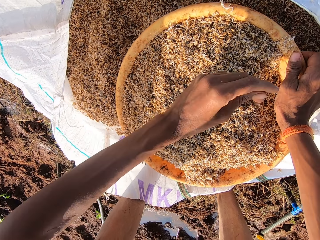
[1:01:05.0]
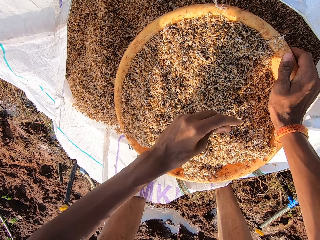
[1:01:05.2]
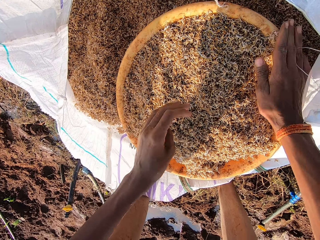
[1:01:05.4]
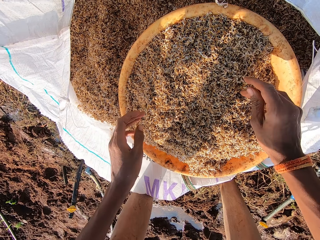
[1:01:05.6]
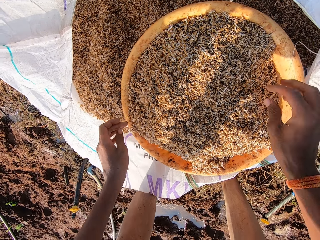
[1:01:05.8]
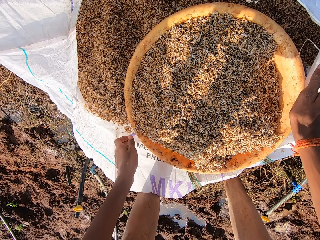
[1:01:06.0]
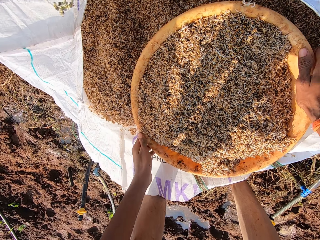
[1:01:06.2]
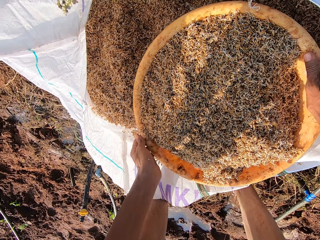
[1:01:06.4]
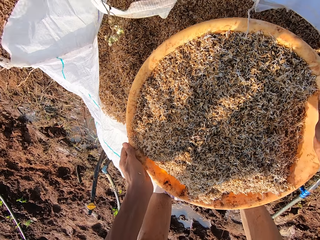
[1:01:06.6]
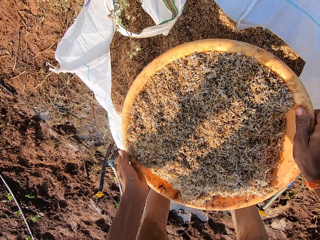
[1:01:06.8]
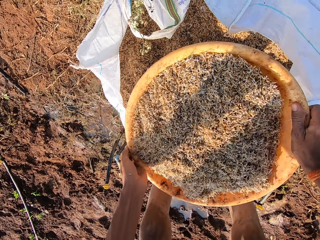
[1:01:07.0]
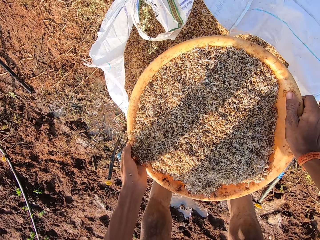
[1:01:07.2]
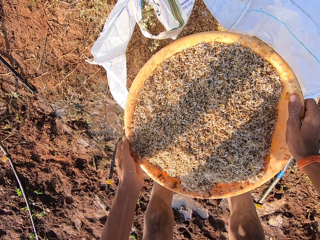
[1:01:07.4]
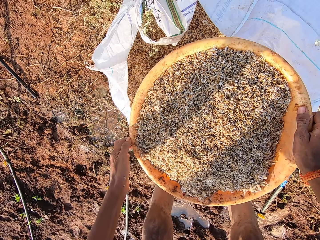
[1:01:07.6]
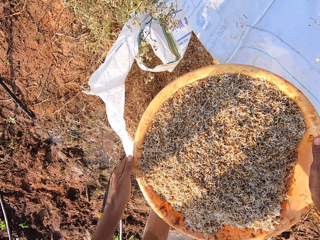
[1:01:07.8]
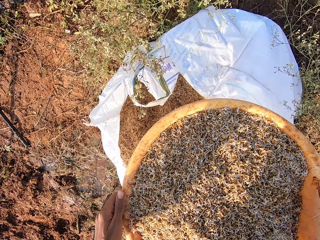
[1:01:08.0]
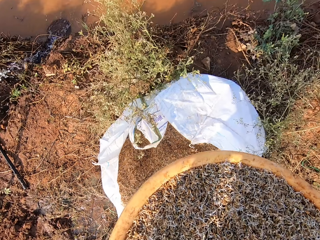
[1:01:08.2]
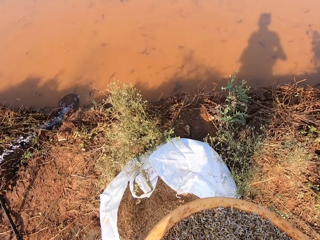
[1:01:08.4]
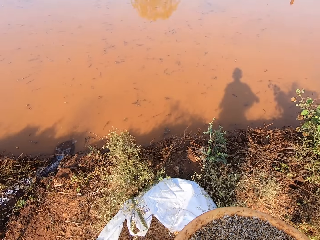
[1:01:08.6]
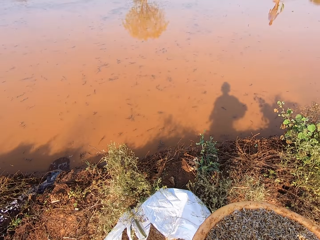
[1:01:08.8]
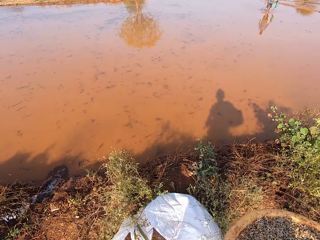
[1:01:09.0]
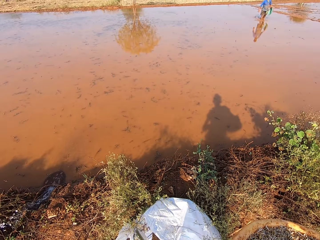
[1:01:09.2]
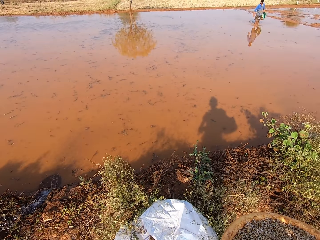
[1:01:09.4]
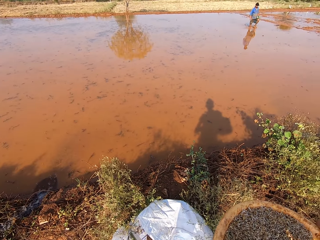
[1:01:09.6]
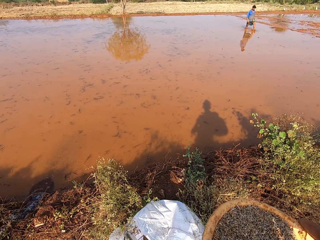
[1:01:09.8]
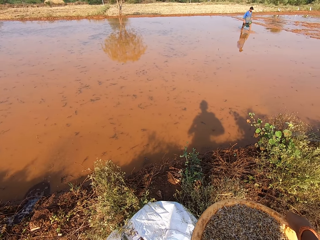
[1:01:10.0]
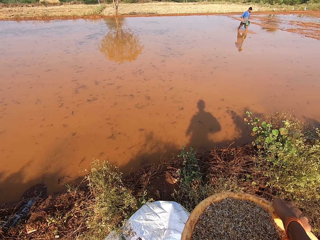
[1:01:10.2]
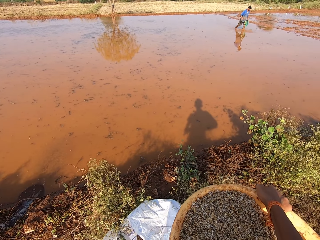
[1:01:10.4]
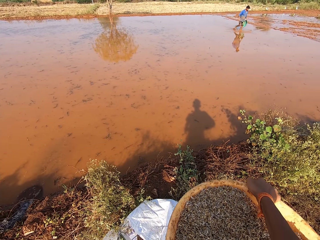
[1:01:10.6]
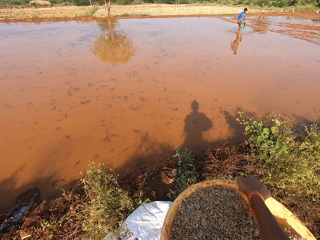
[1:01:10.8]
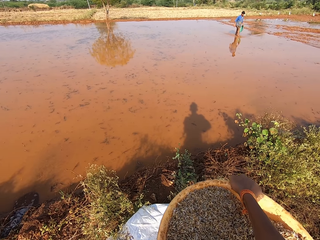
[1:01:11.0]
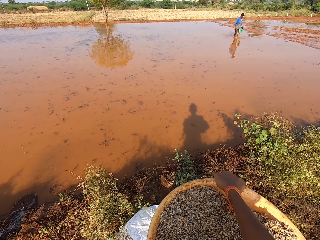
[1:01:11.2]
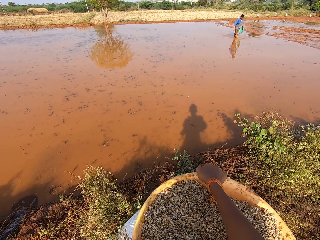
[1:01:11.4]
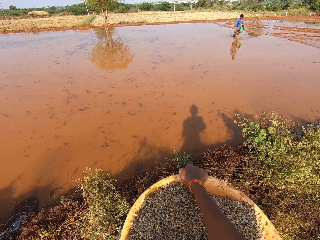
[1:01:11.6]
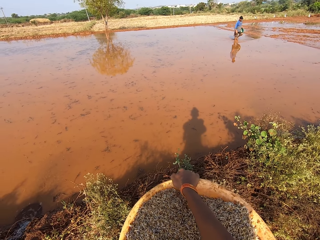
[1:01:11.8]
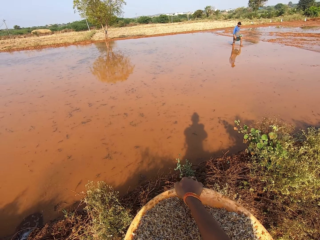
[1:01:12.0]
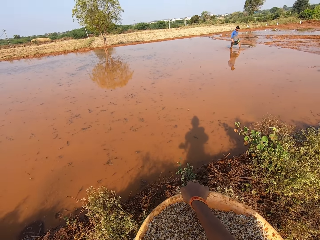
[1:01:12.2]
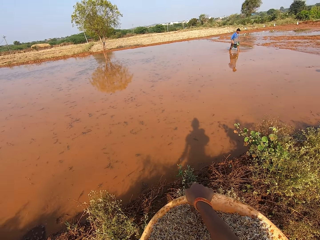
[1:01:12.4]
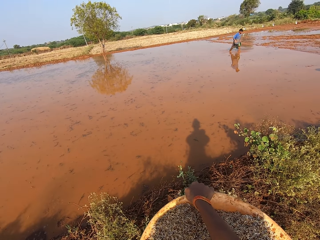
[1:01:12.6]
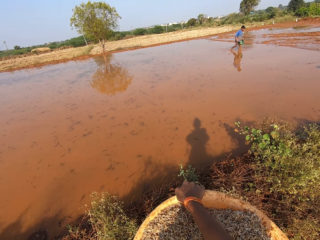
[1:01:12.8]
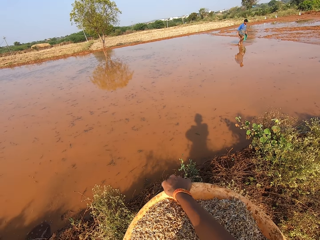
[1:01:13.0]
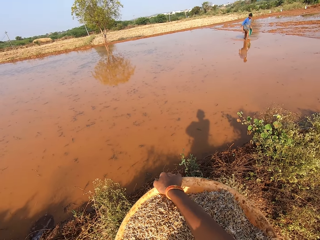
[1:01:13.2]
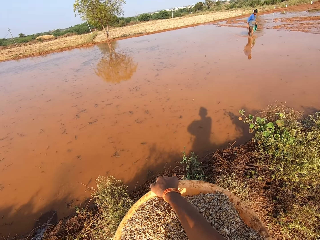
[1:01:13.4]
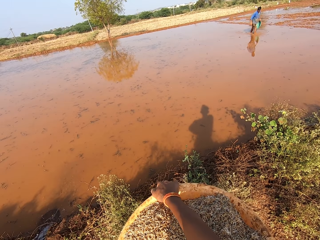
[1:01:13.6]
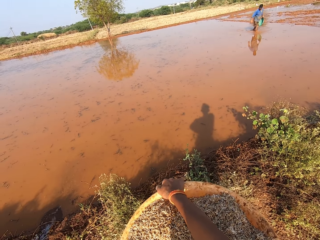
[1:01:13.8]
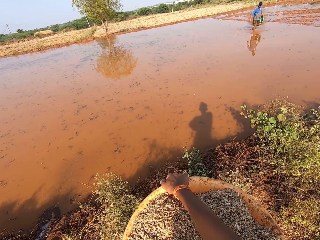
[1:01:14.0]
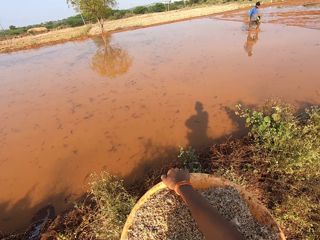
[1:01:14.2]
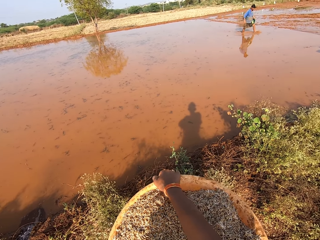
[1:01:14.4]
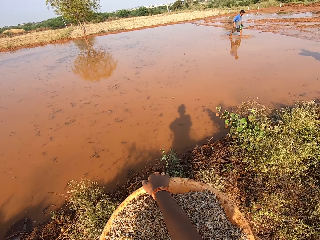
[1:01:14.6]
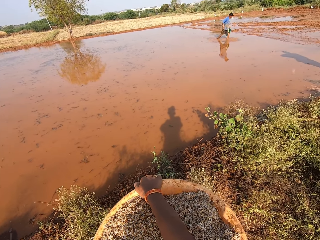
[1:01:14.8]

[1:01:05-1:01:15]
The camera wearer spreads the grass seeds in the yellow bowl with his right hand. He carries the yellow bowl of grass seeds from the bag of grass seeds with his hands. He shakes the yellow bowl of grass seeds with his hands. He lifts the brown basin. He looks around.

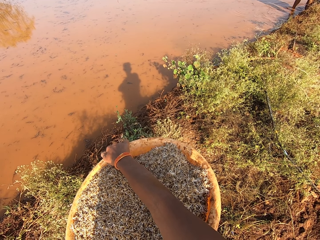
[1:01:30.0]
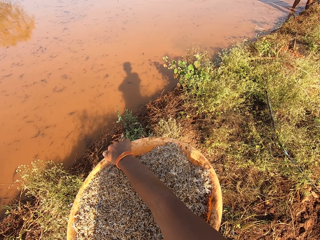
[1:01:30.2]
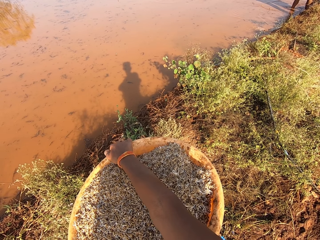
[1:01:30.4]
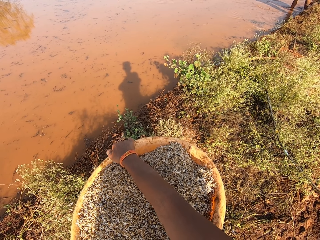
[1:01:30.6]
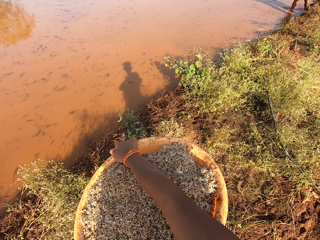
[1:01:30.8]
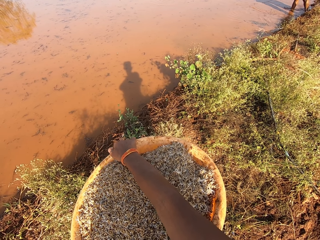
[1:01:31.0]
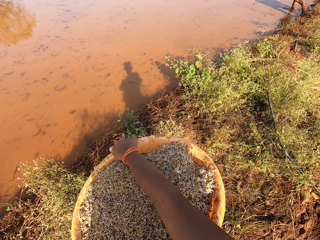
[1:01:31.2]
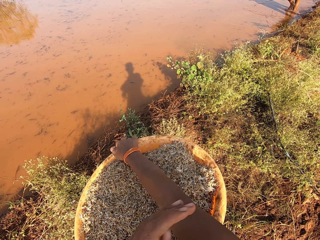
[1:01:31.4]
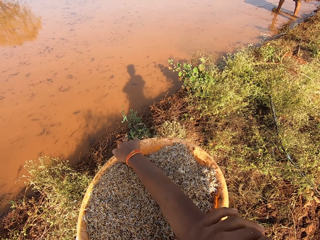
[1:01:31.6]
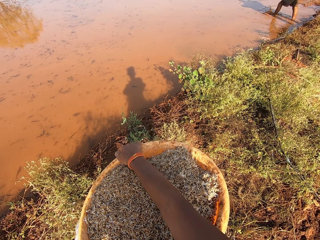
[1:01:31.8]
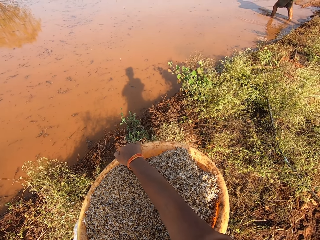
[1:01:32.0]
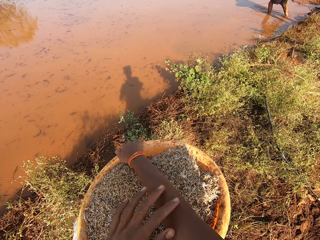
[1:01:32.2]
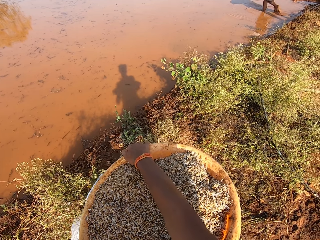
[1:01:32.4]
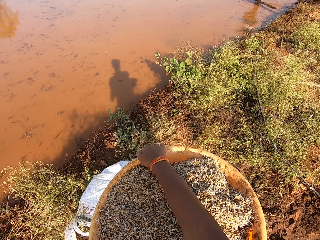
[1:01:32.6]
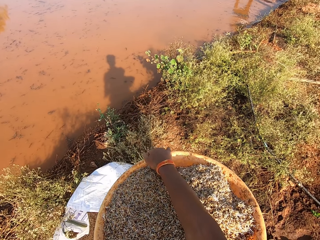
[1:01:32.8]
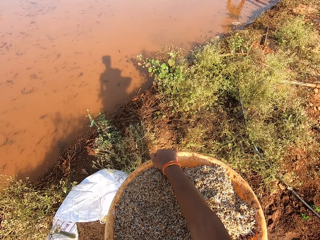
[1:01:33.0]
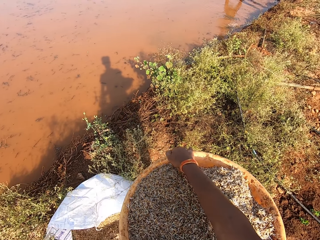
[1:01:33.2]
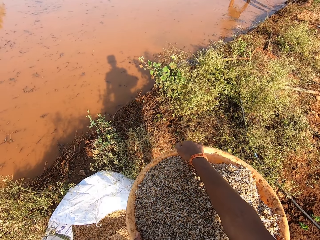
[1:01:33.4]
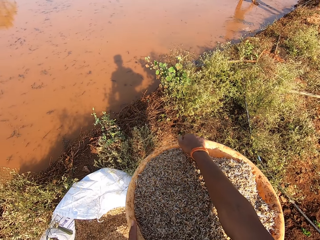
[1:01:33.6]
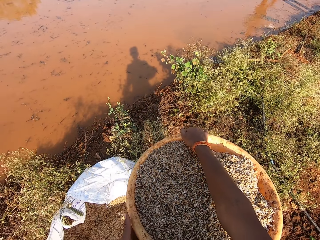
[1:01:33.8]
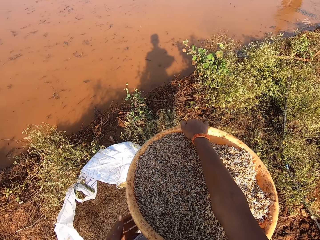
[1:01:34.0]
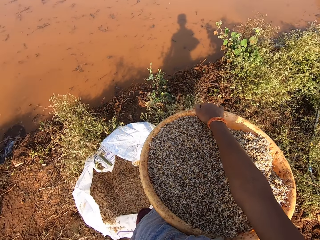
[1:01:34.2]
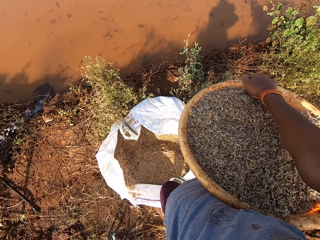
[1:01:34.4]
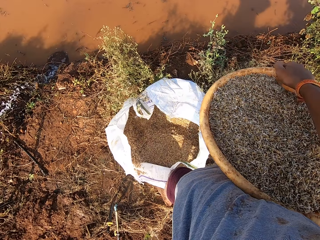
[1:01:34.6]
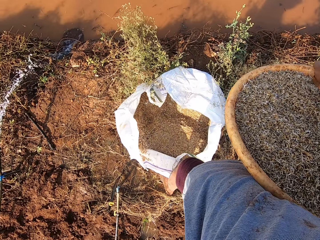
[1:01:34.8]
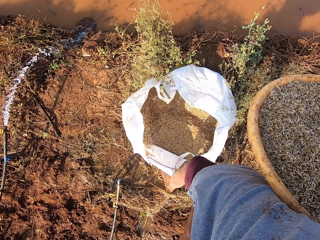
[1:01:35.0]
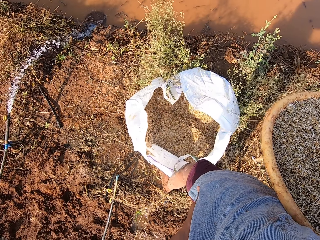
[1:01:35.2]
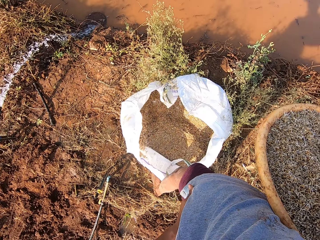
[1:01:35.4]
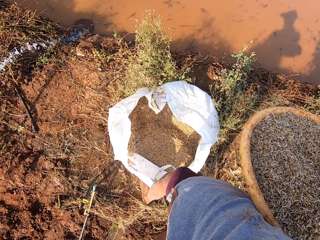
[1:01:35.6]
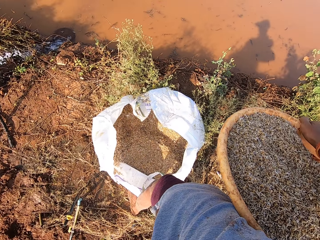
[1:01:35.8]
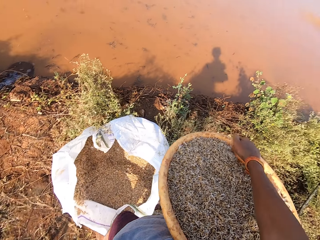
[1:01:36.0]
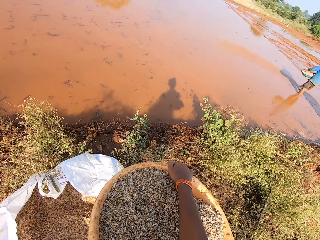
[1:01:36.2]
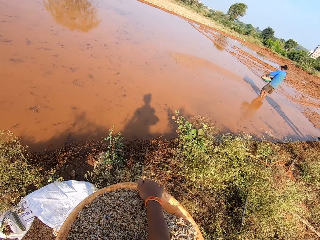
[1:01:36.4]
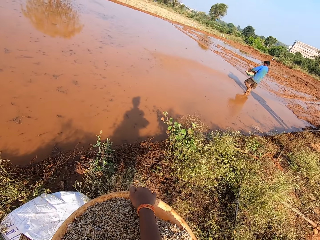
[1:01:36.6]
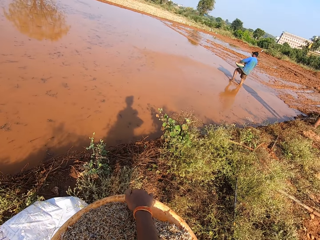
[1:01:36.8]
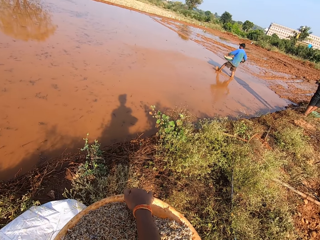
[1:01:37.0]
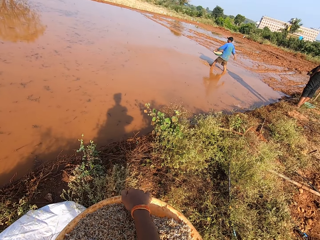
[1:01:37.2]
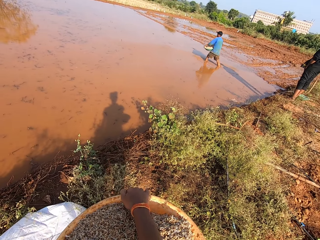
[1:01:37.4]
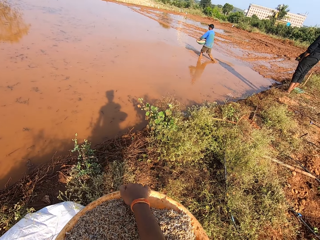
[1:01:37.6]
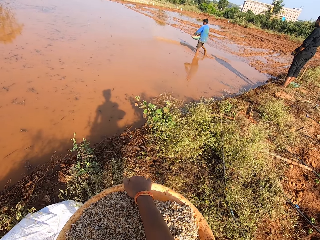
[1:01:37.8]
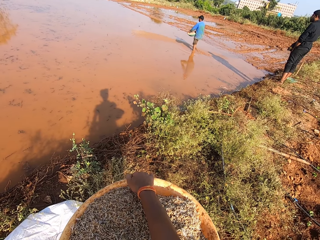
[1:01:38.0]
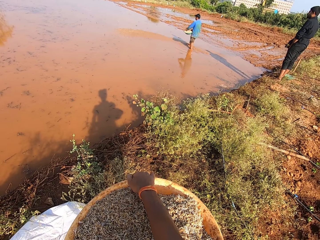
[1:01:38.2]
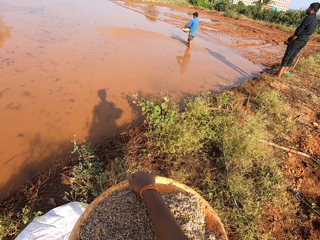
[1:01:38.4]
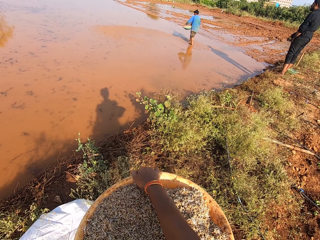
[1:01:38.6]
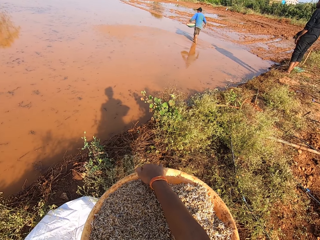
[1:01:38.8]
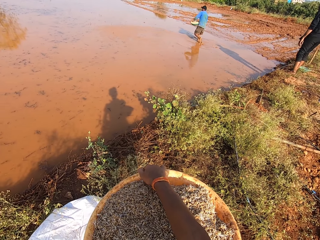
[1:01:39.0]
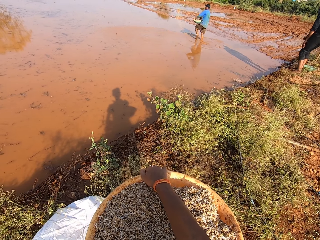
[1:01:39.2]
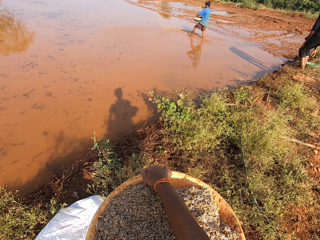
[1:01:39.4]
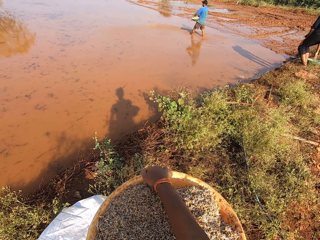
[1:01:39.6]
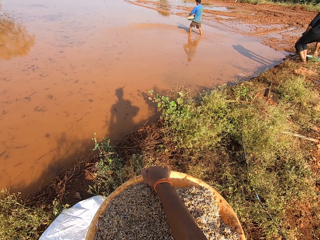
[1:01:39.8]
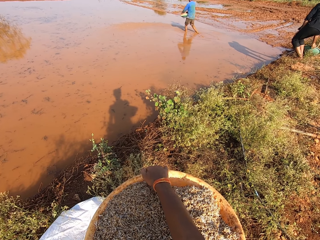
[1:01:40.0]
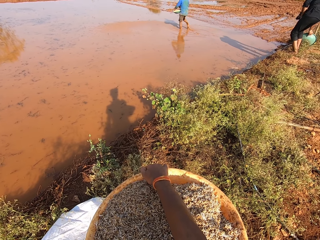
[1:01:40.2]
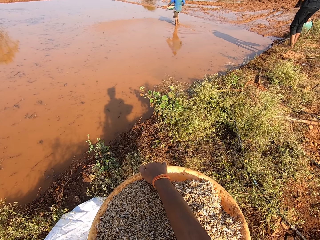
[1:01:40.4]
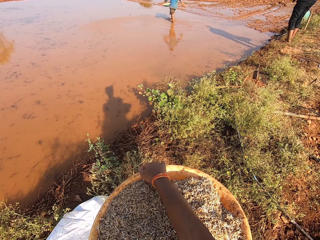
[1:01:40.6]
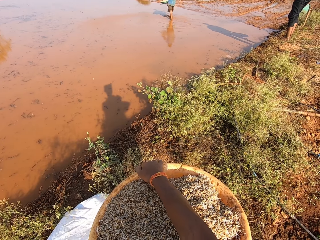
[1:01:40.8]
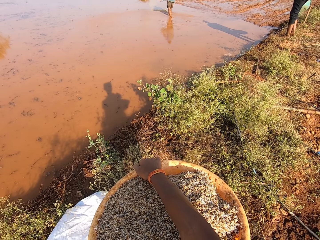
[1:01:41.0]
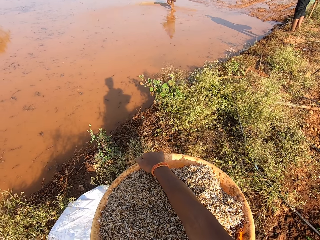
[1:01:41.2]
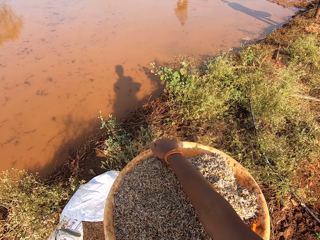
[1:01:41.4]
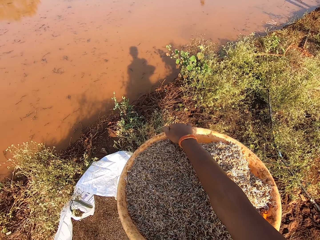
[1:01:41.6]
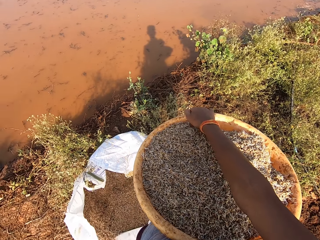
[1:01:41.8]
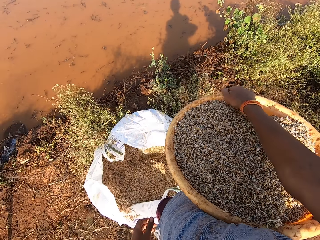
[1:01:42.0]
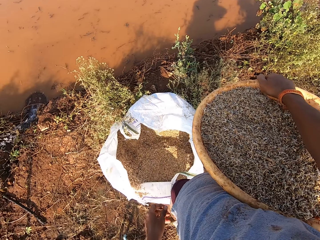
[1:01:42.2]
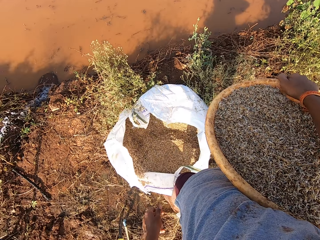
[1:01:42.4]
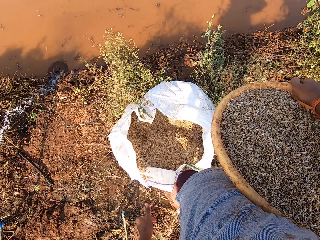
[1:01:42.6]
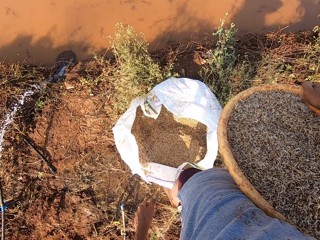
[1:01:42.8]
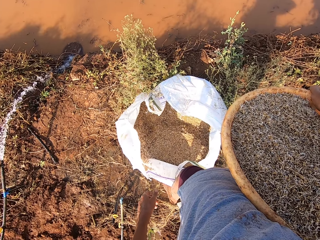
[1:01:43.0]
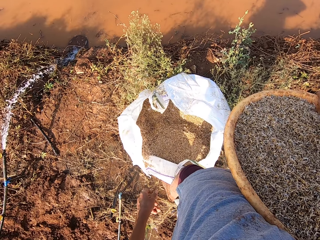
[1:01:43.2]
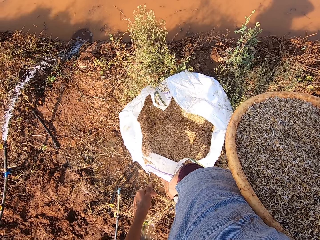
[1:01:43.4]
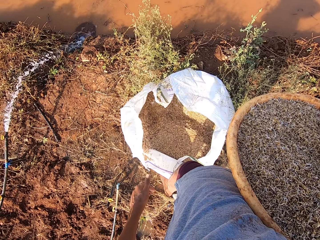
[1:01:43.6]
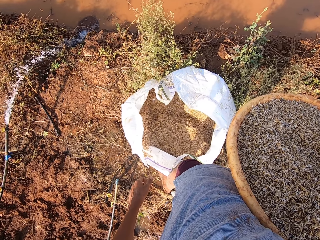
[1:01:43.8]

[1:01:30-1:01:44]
The camera wearer touches his right hand with his left hand. A man spreads grass seeds on the marshy field with his right hand. Another man picks up the bowl from the ground with his right hand.
